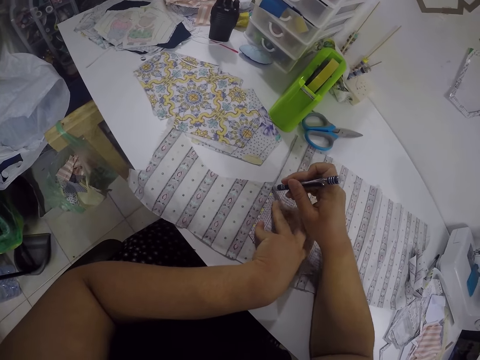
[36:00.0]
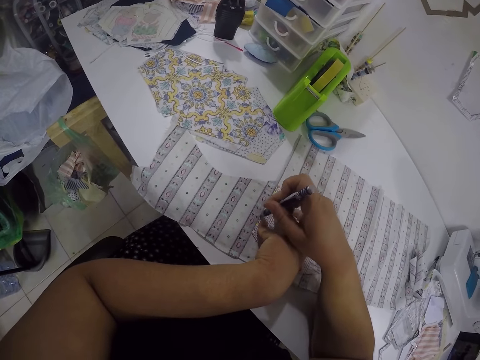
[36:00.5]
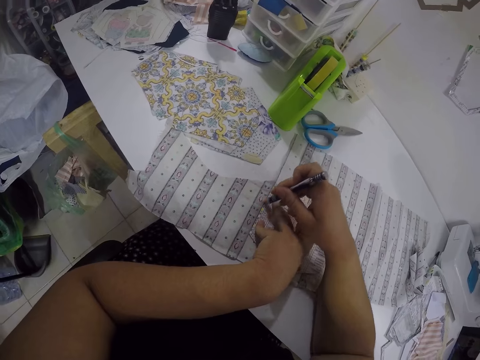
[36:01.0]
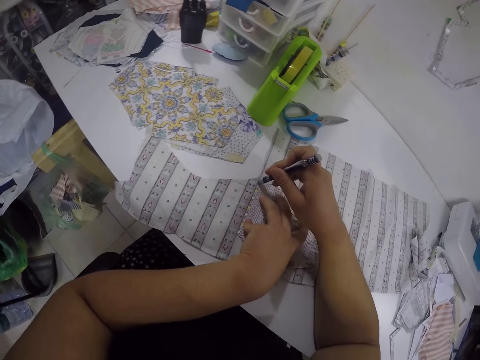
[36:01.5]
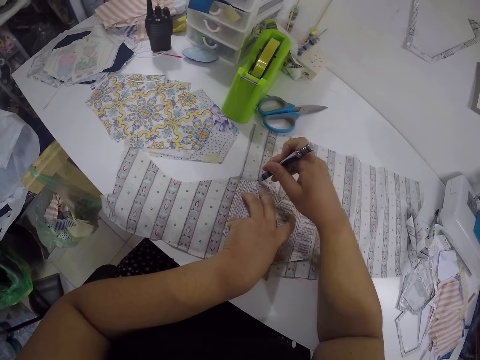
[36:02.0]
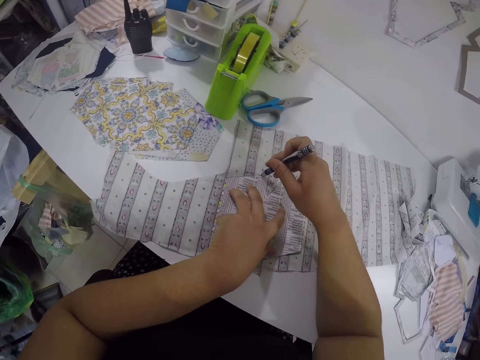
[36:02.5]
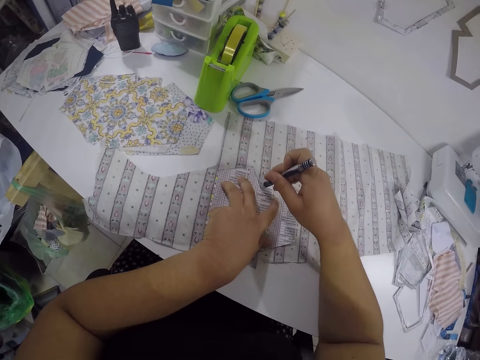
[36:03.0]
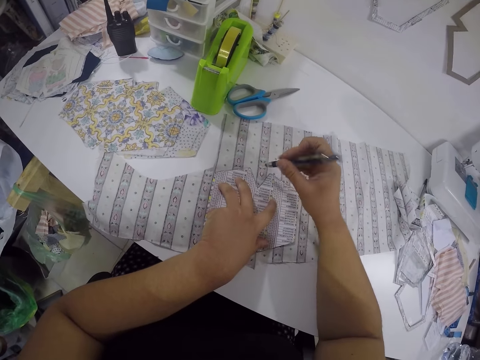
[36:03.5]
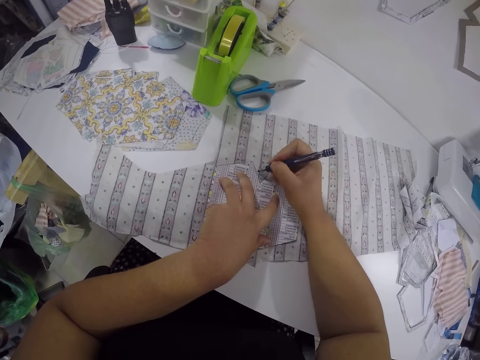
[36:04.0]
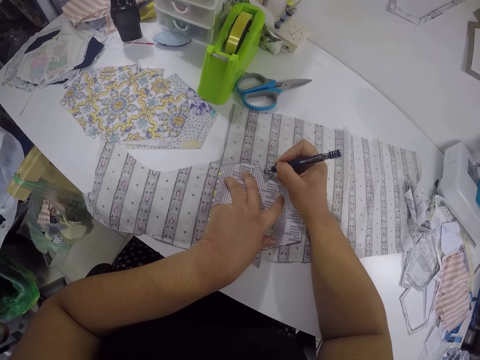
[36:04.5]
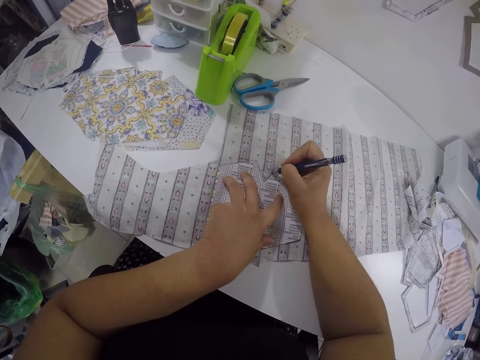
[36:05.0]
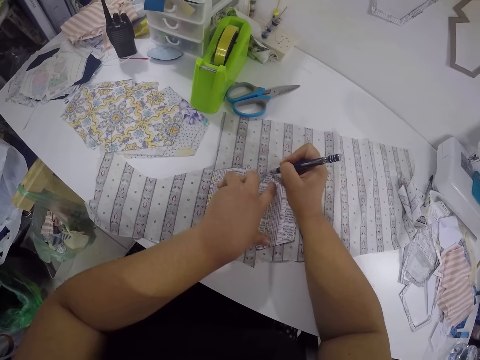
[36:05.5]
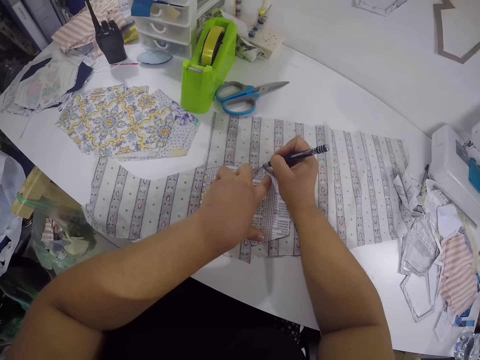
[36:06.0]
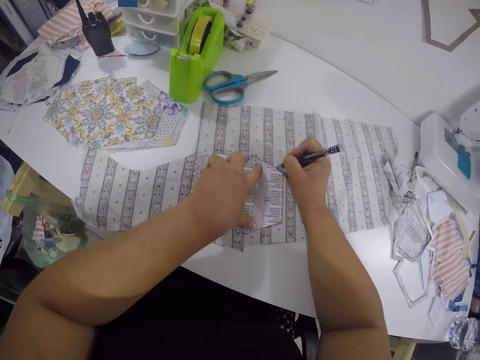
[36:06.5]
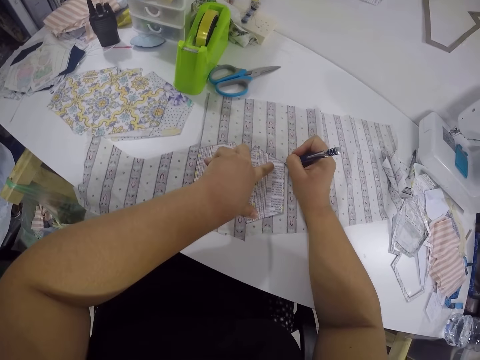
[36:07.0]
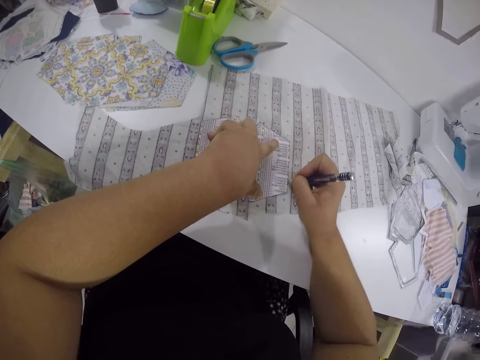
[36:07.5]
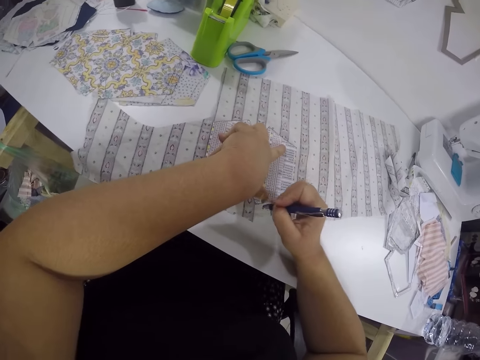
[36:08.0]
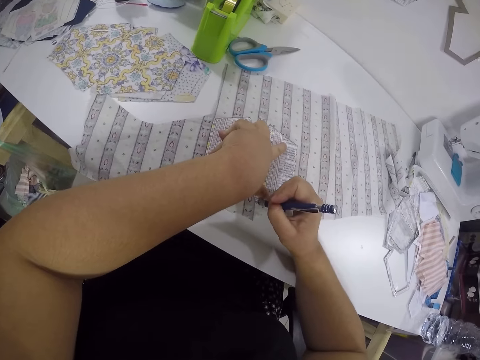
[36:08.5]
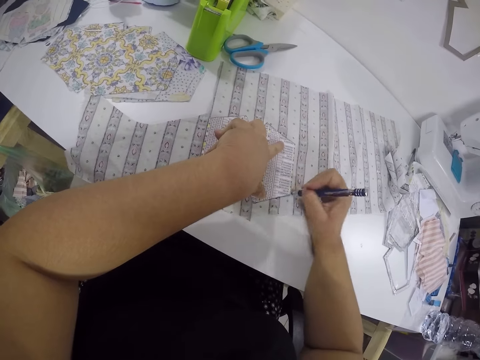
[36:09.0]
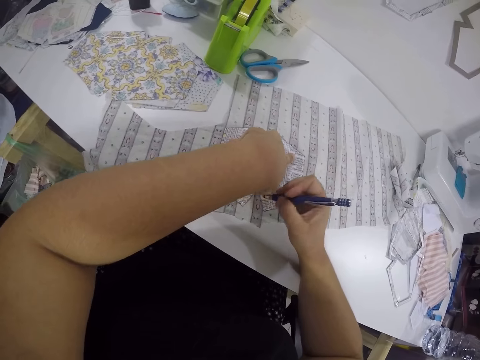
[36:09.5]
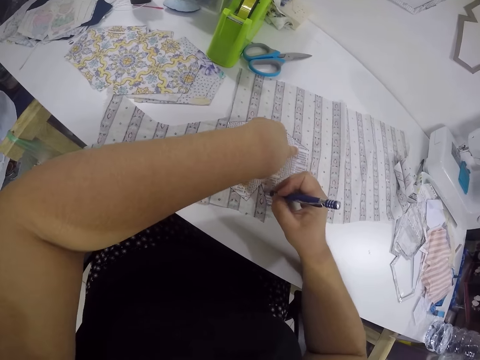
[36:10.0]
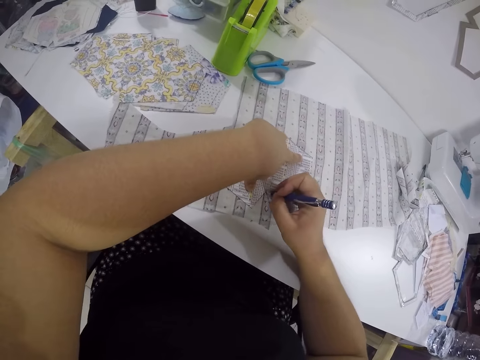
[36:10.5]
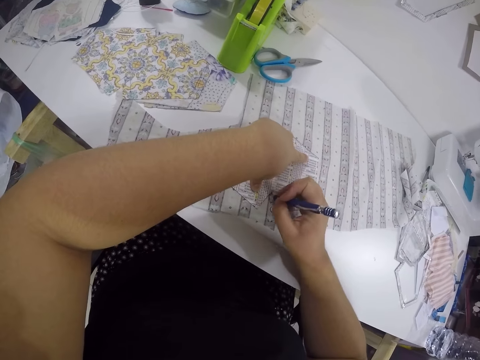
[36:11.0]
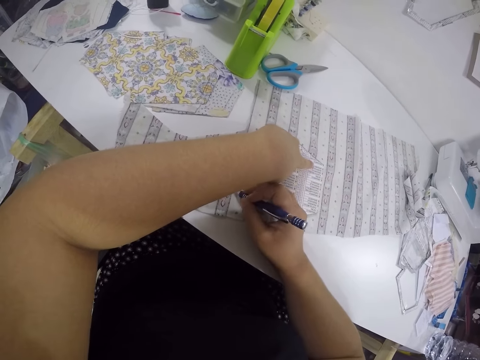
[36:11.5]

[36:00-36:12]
The camera wearer marks the cloth.

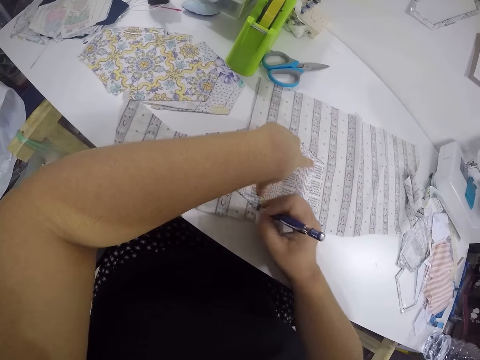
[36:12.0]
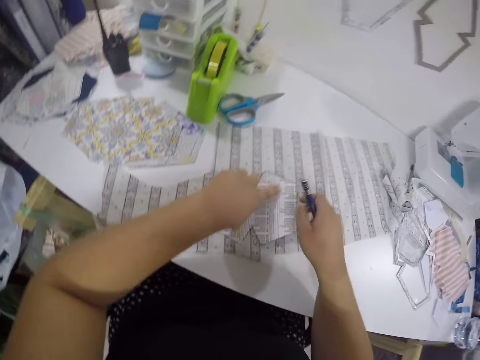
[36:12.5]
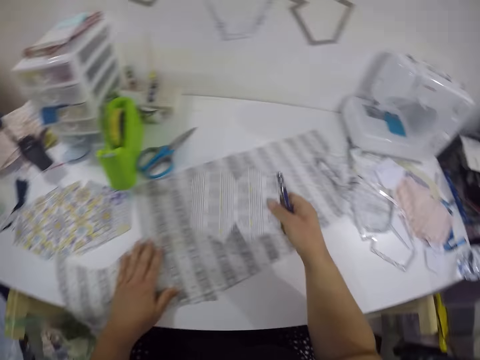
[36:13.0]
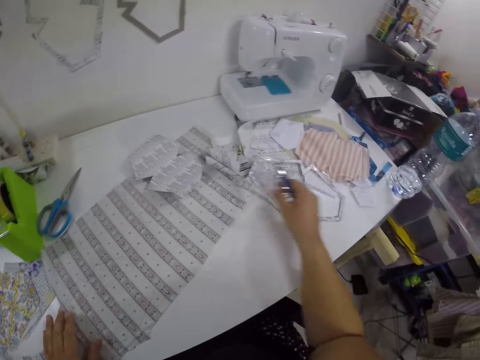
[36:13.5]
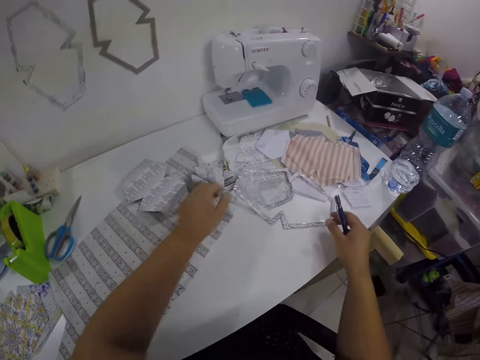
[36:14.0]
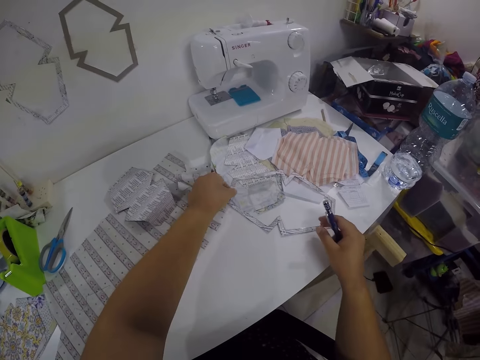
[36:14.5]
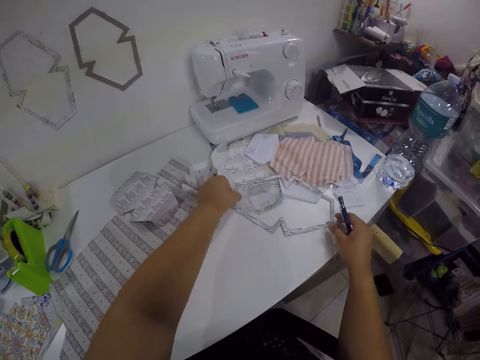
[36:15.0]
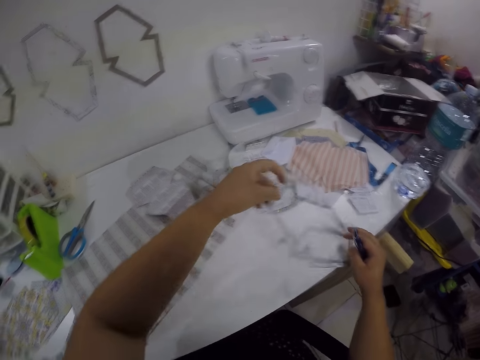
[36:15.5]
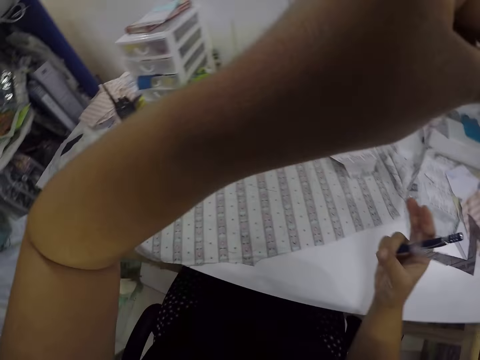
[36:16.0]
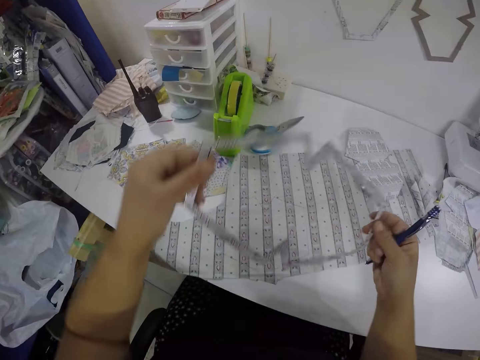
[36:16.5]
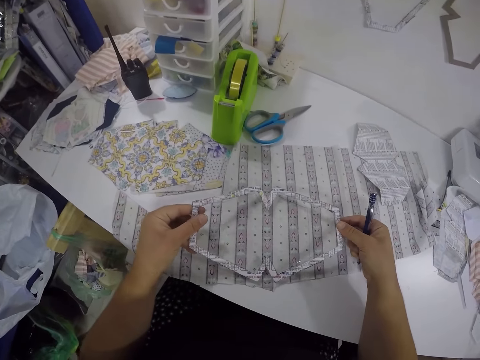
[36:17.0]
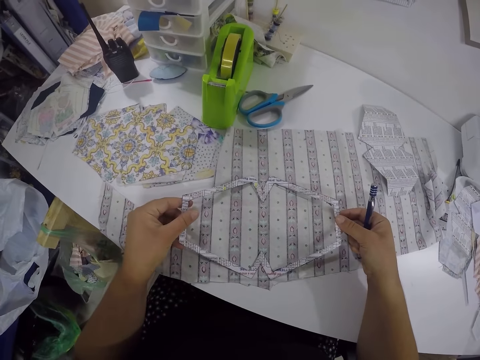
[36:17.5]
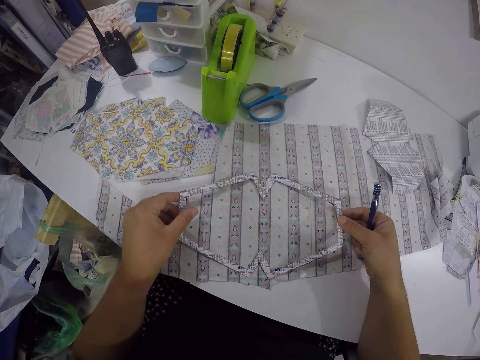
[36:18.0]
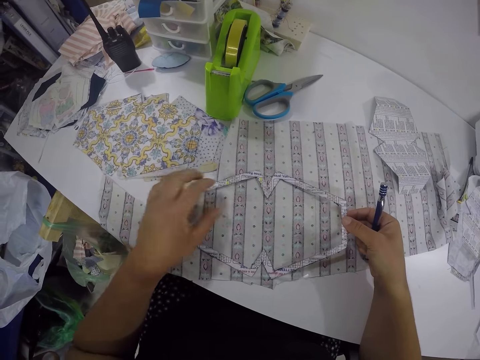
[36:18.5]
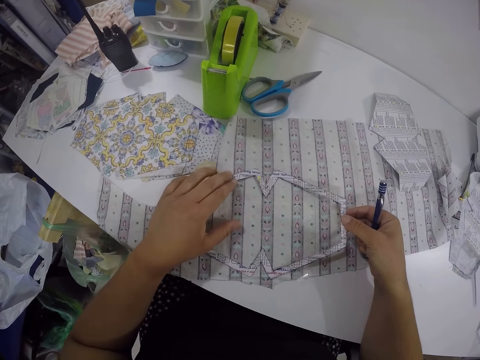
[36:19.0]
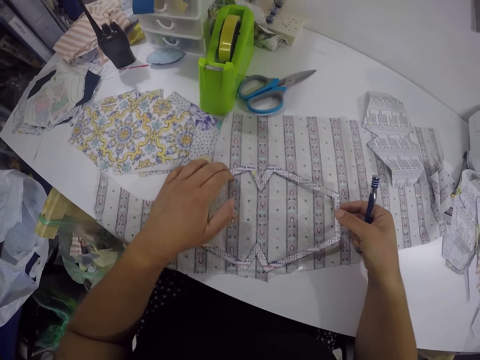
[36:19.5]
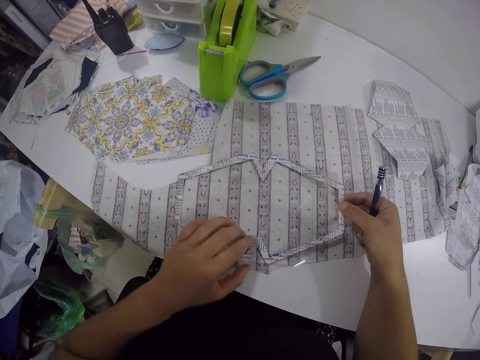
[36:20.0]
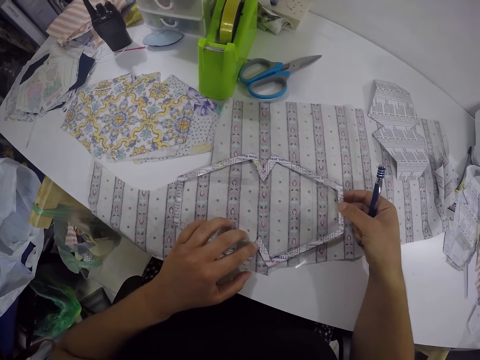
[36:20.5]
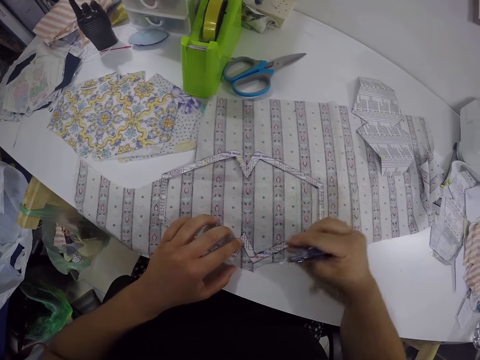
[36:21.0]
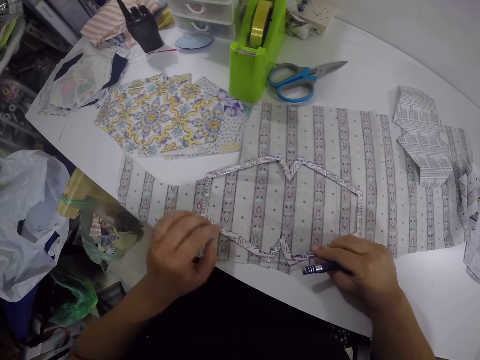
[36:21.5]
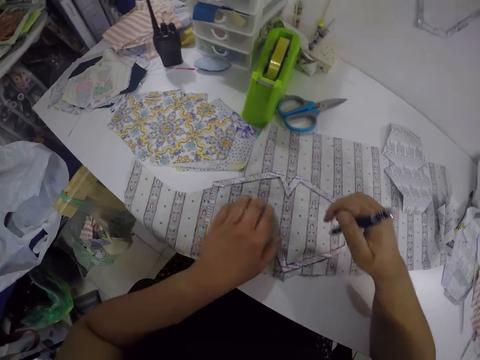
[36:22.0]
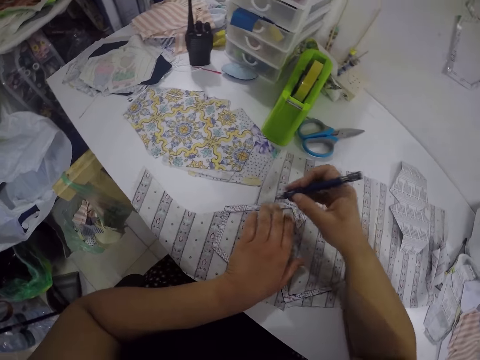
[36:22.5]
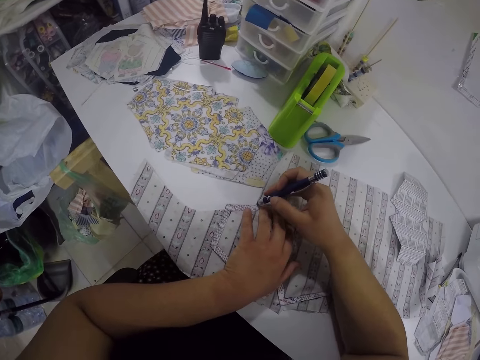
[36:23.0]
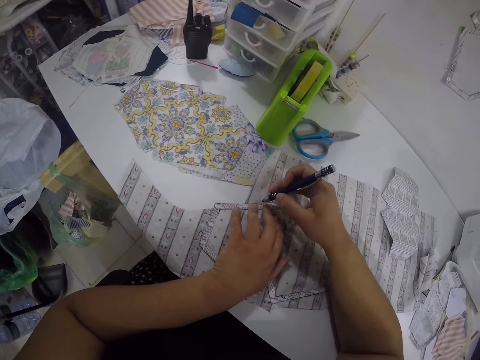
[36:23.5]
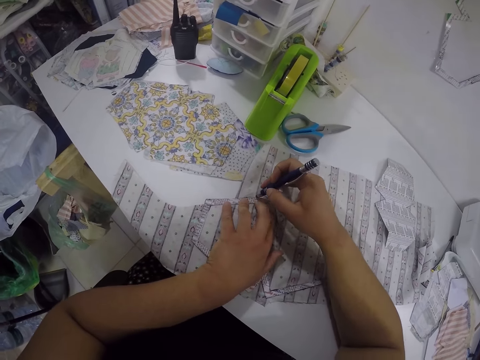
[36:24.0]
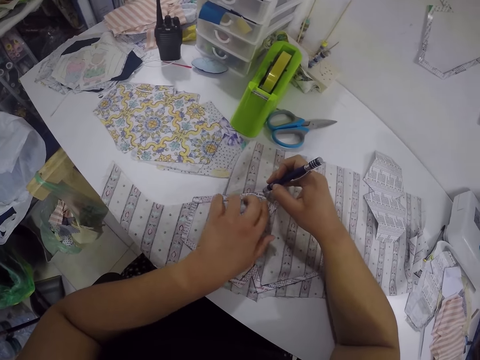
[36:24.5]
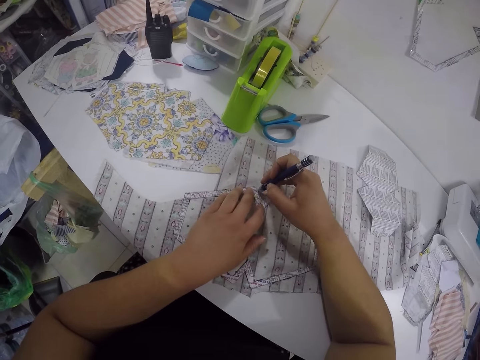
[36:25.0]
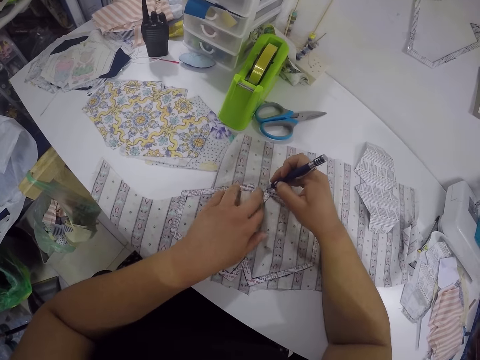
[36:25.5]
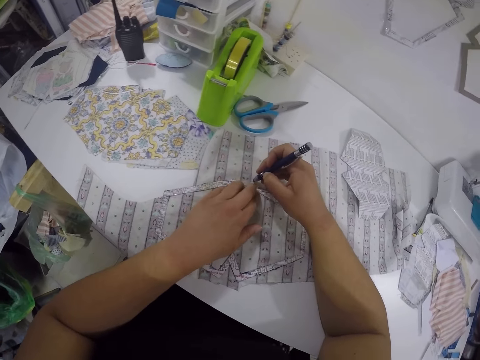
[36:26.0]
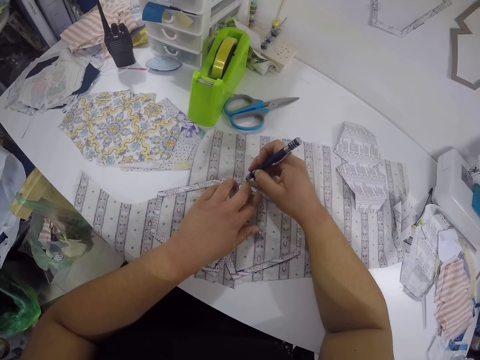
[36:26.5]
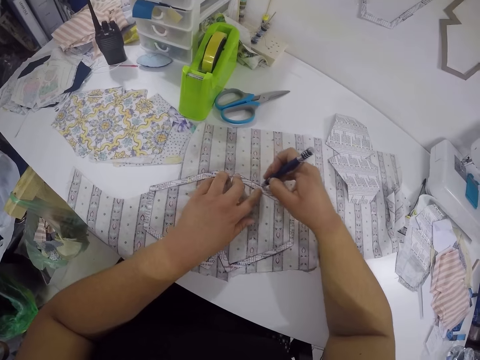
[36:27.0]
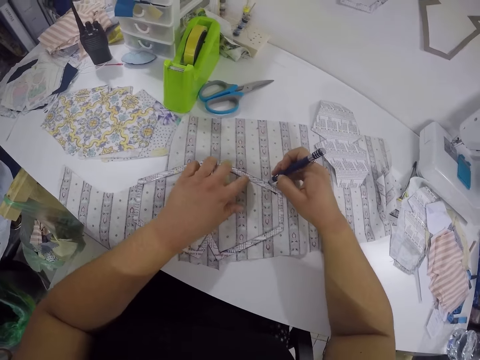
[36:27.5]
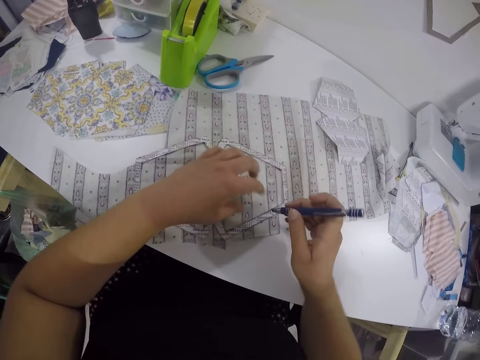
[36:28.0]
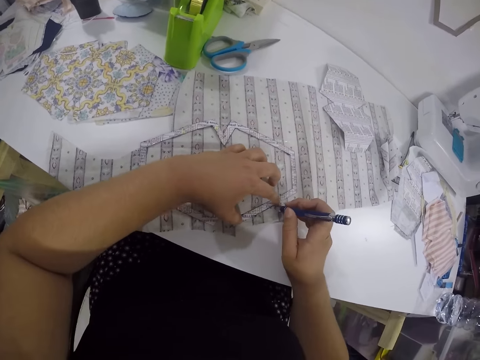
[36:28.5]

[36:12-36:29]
The camera wearer picks the paper cut out from the table with her right hand. She drops the paper cut out on the table with her right hand. She picks another paper cut out from the table with both hands. She places the paper cut out on the fabric with both hands. She outlines the paper cut out on the fabric with the pen in her right hand.
